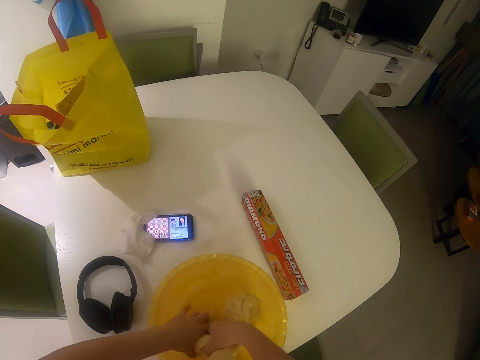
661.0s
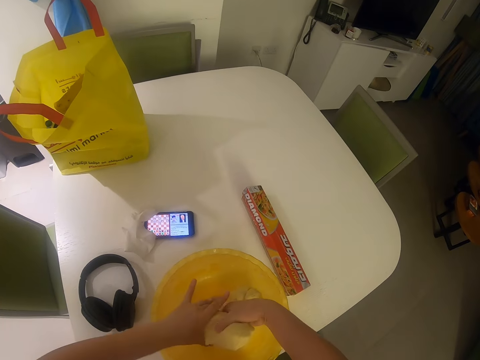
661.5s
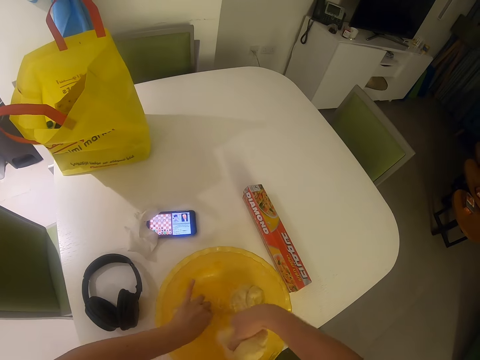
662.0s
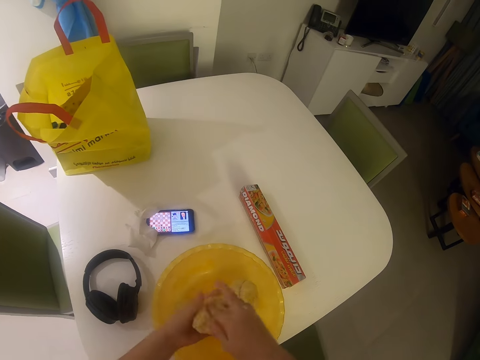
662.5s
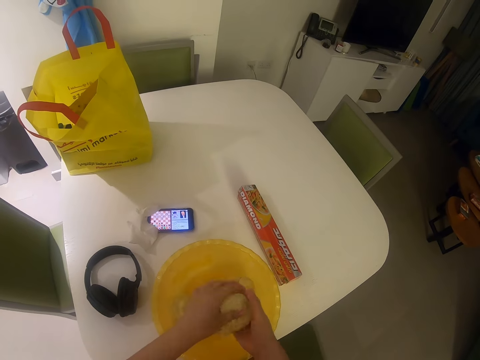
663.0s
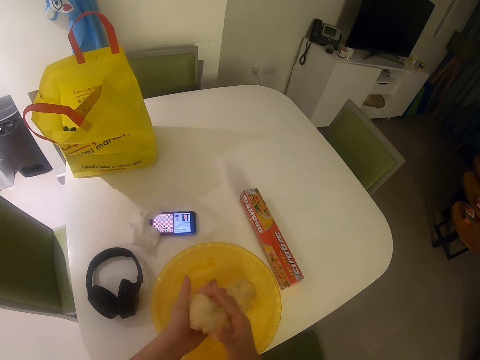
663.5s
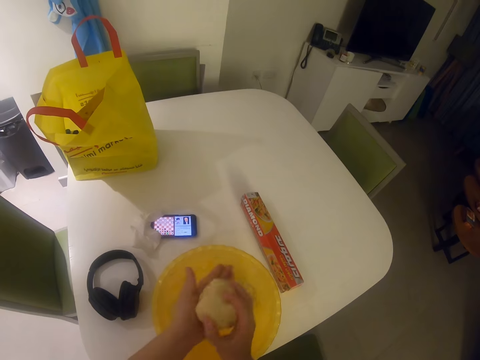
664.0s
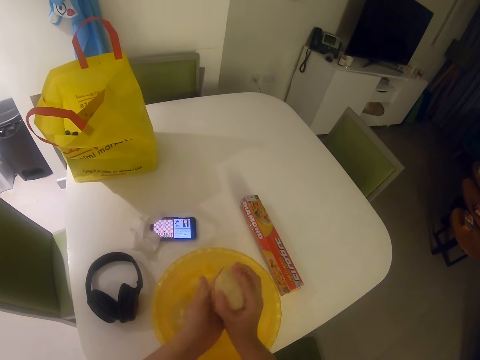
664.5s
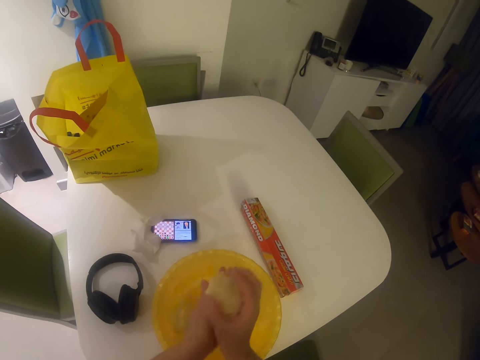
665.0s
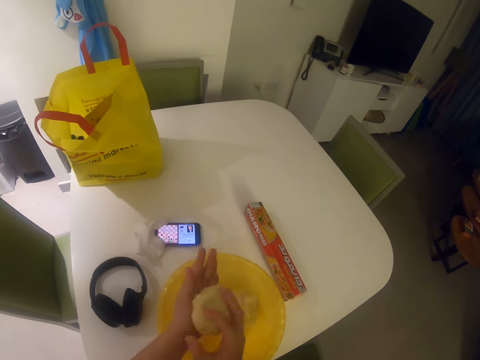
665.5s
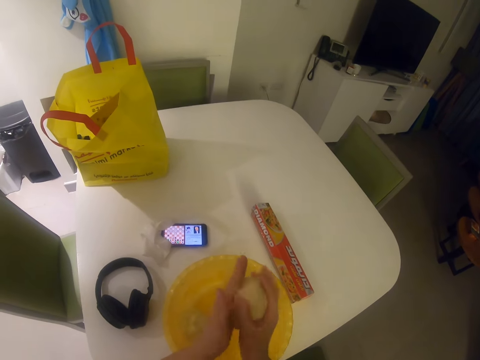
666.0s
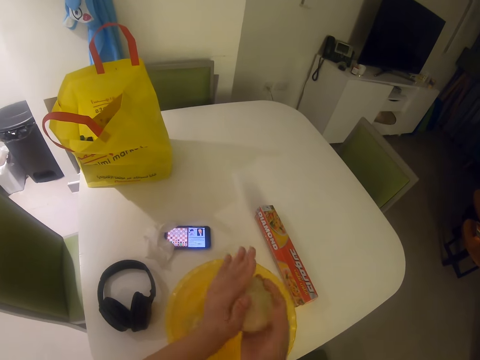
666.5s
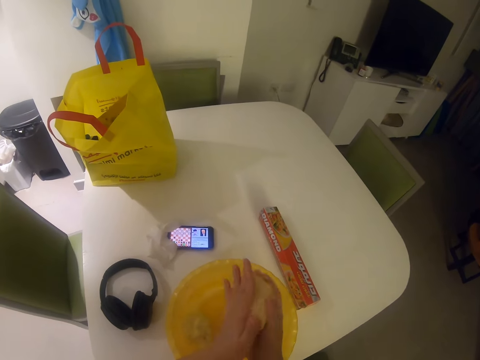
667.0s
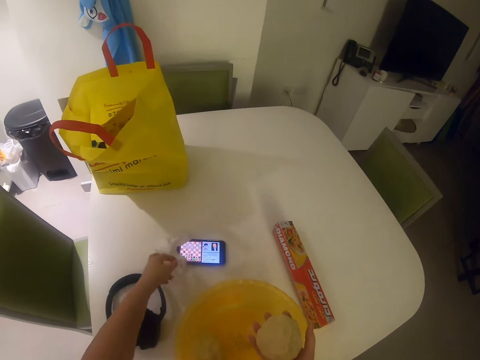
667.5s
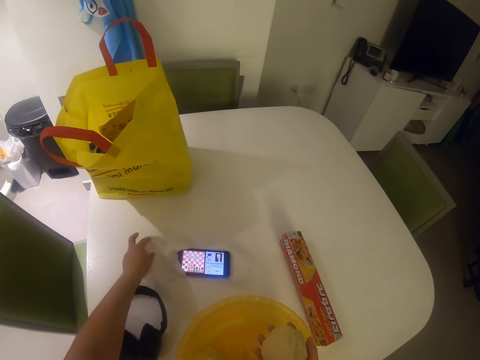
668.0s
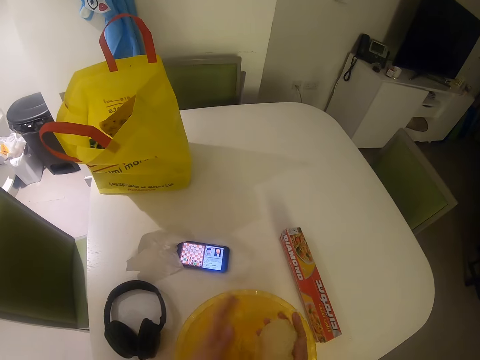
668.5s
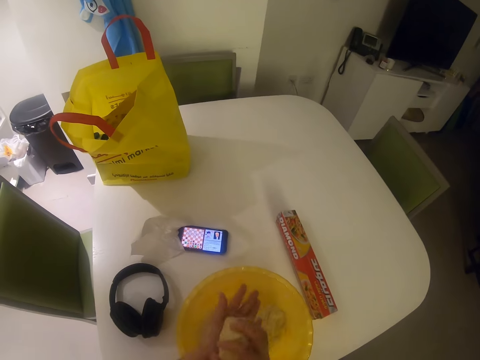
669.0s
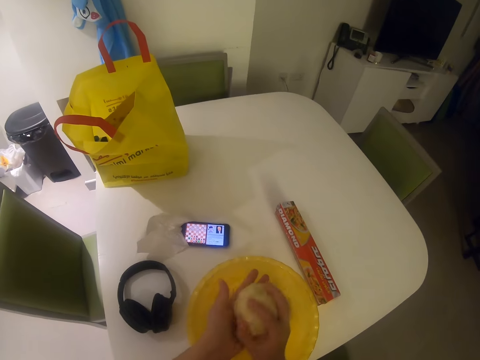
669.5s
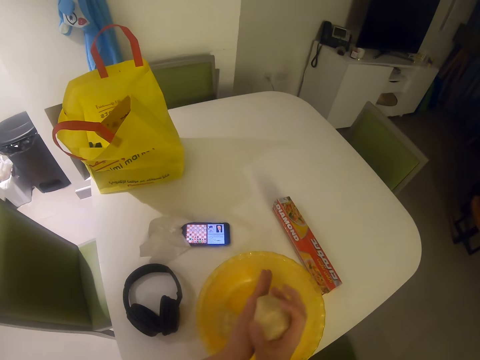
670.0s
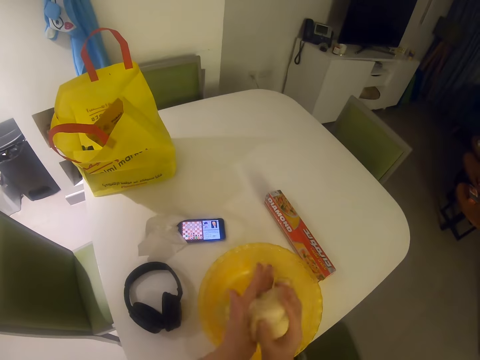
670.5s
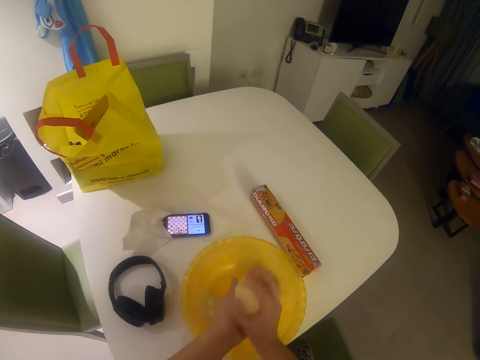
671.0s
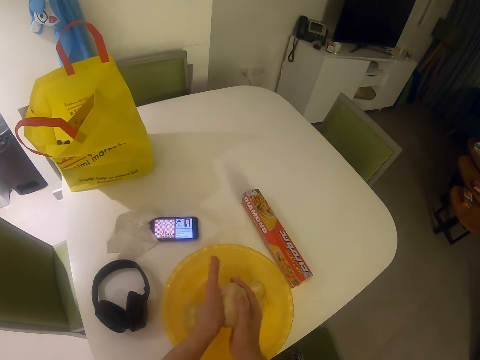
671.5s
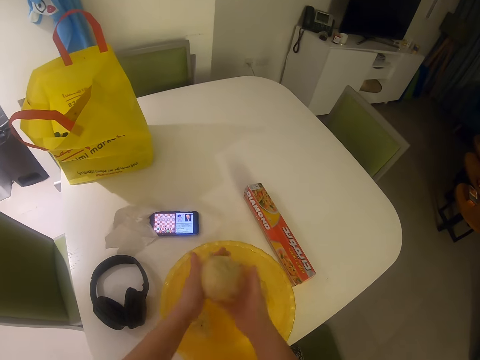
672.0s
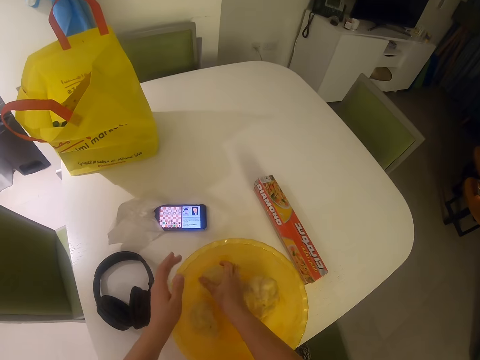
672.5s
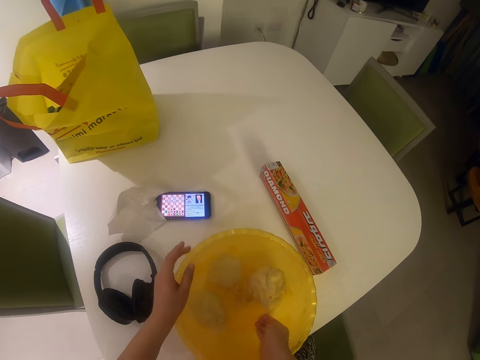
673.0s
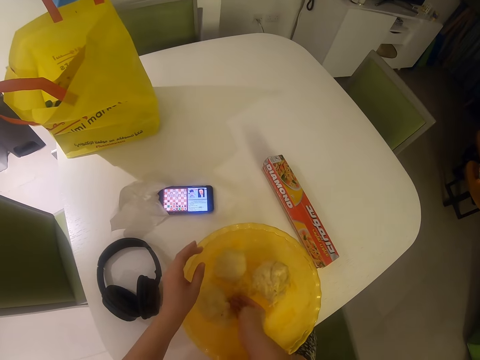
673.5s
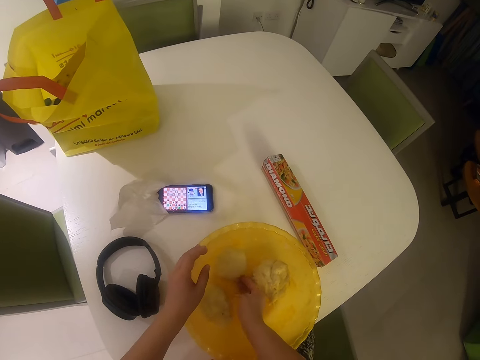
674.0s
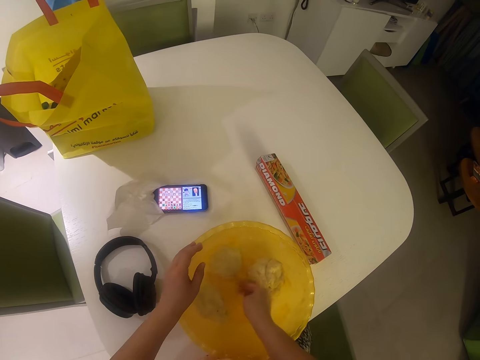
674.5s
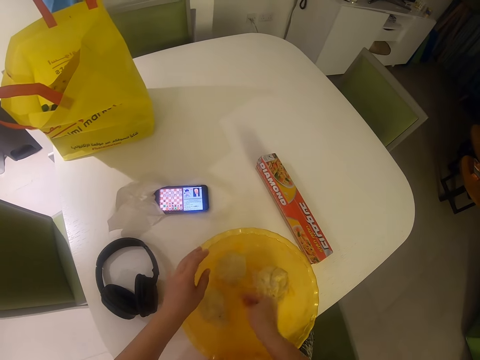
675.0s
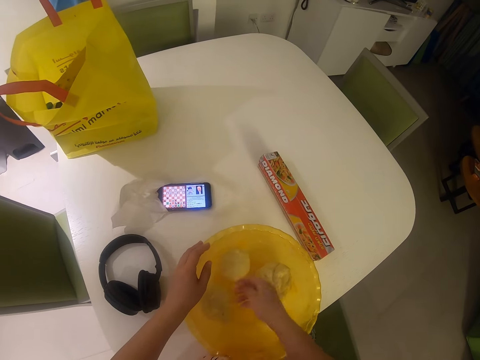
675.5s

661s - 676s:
The camera wearer cuts a dough from the bowl or basin in half with her hands. She kneads the dough with her hands. She touches a paper on the table. She rolls the dough. She drops the rolled dough in the bowl with her right hand. She picks up a dough from the basin.

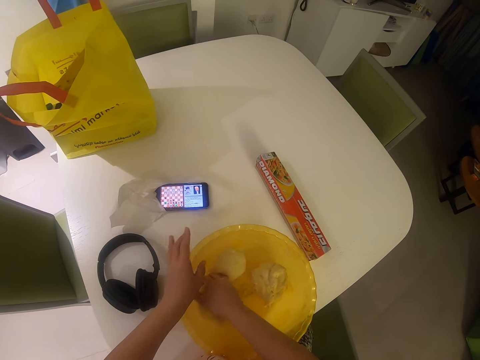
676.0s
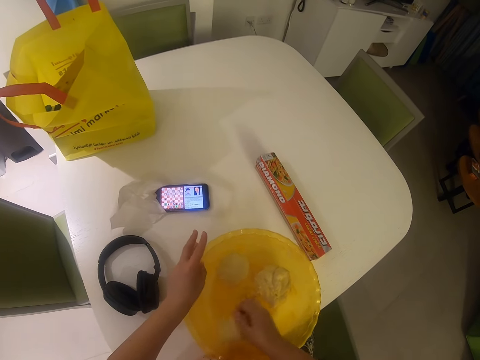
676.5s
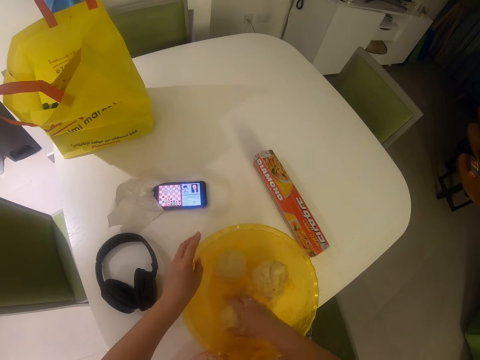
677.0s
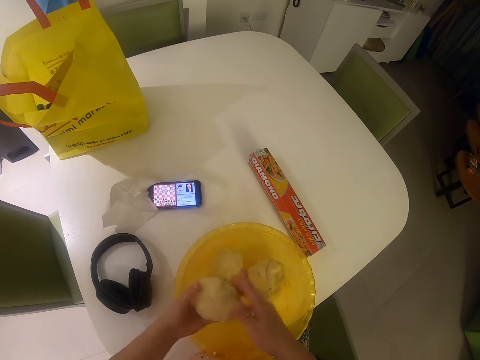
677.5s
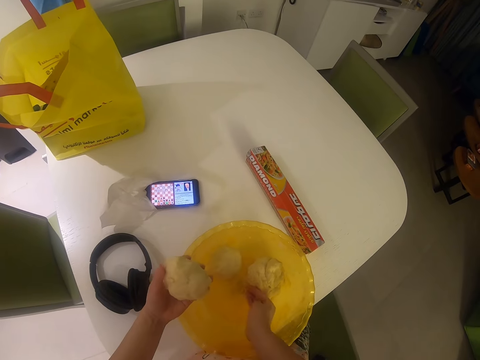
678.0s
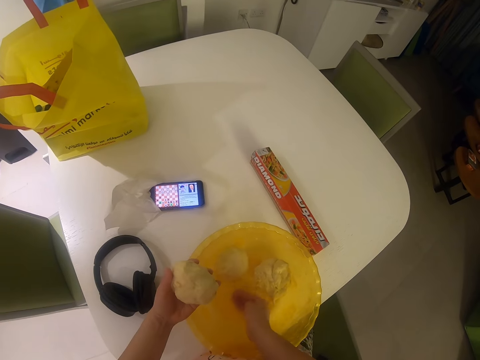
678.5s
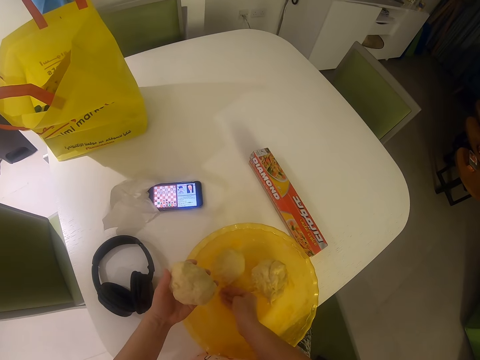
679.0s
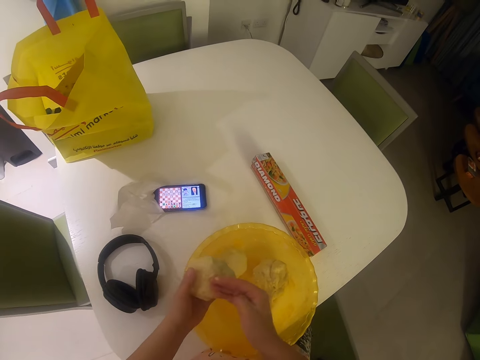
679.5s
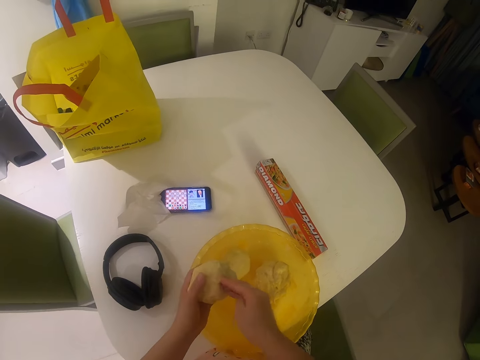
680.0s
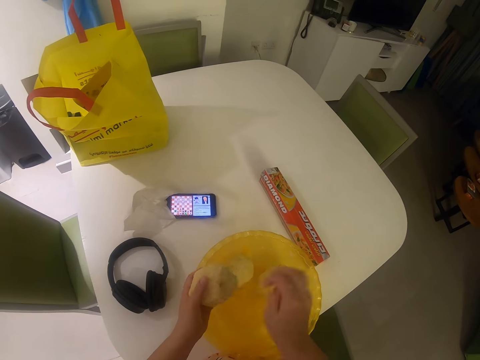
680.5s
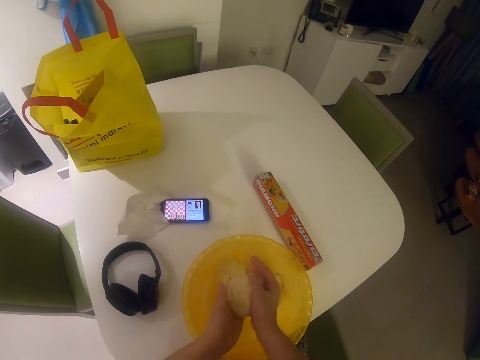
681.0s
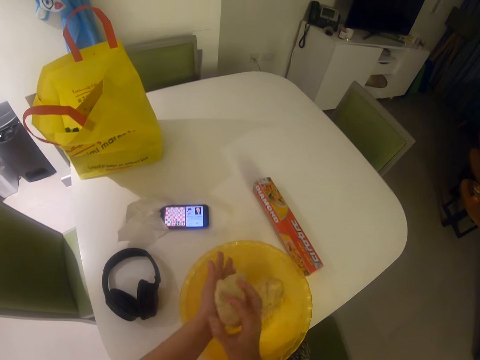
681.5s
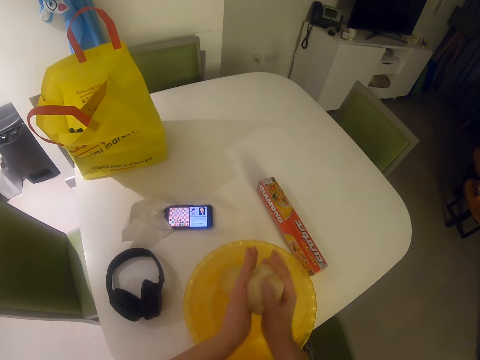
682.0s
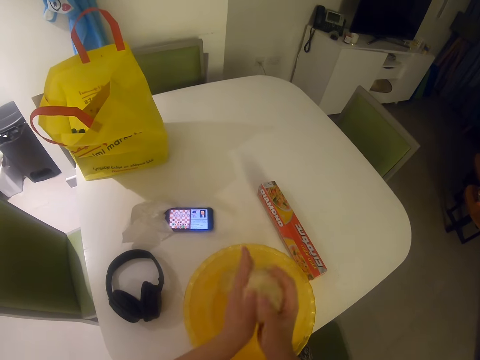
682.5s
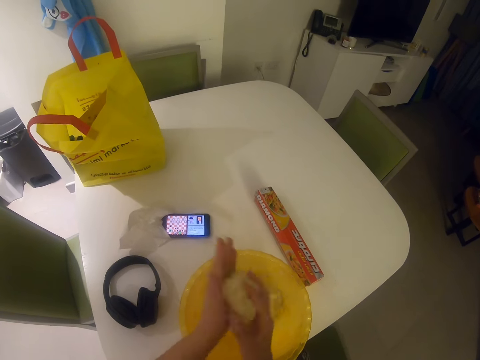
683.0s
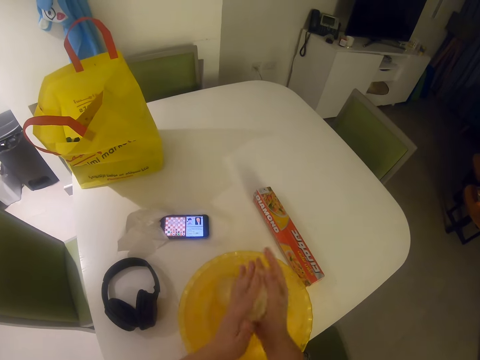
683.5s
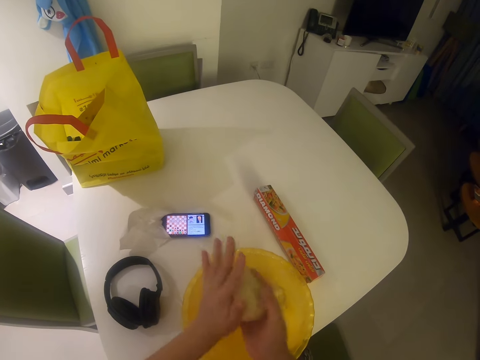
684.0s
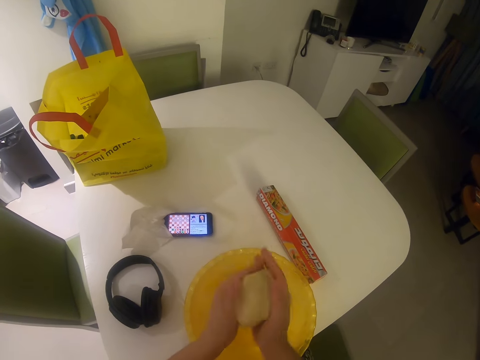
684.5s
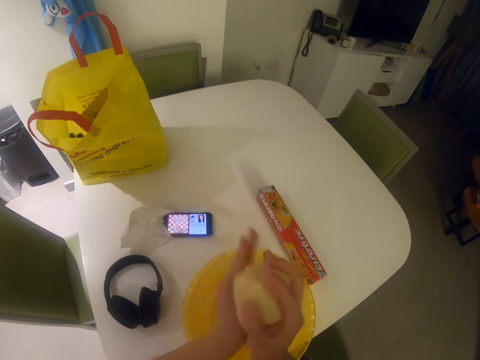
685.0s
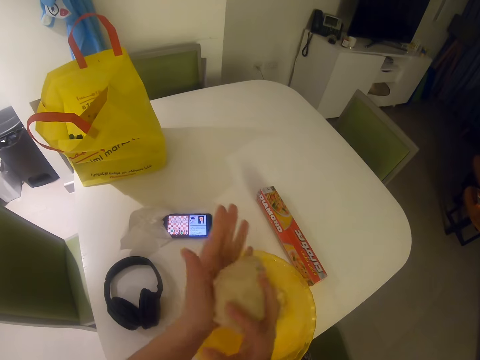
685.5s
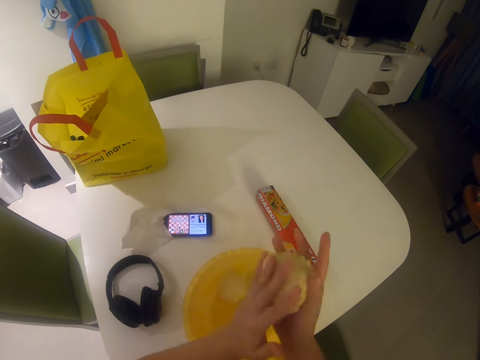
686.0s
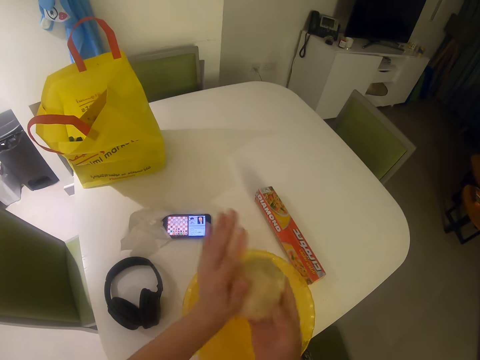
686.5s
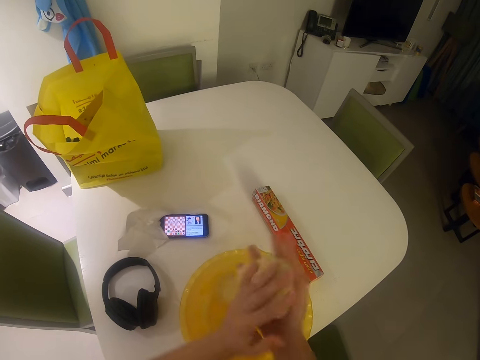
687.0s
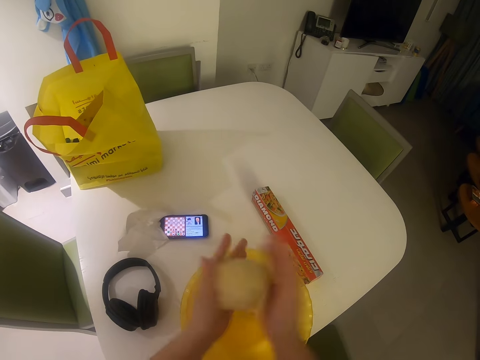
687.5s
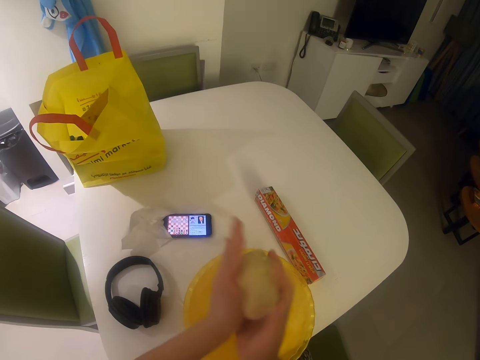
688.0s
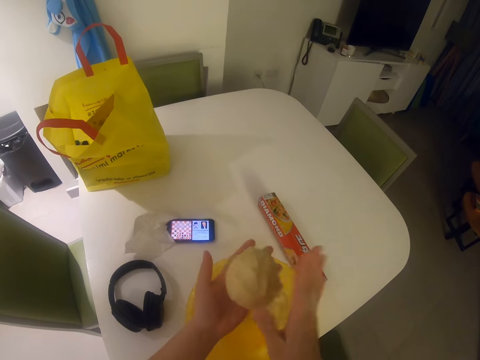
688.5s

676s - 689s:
The camera wearer picks up a dough from the bowl with her right hand. She passes the dough in her right hand to her left hand. She rolls the dough and kneads the dough with her hands.
